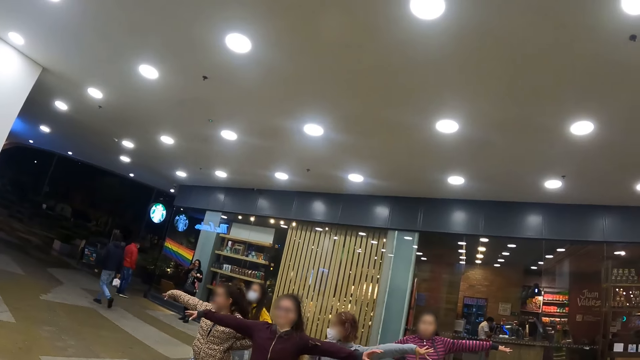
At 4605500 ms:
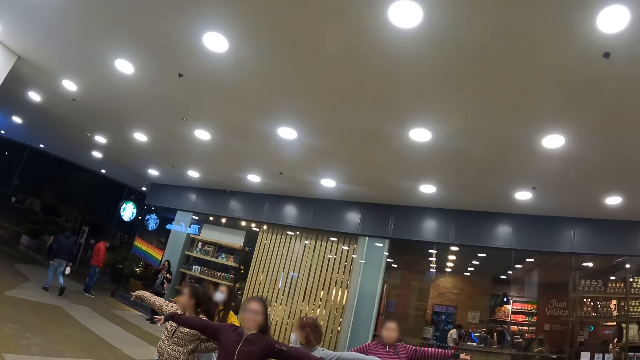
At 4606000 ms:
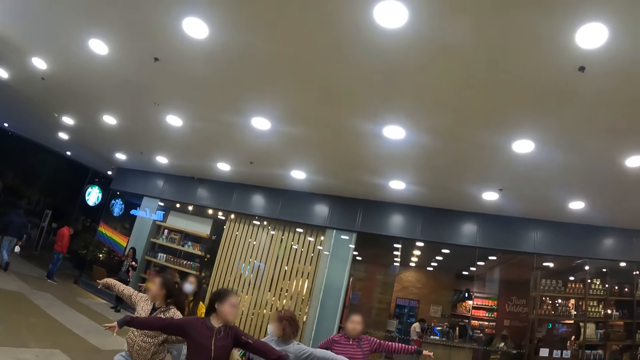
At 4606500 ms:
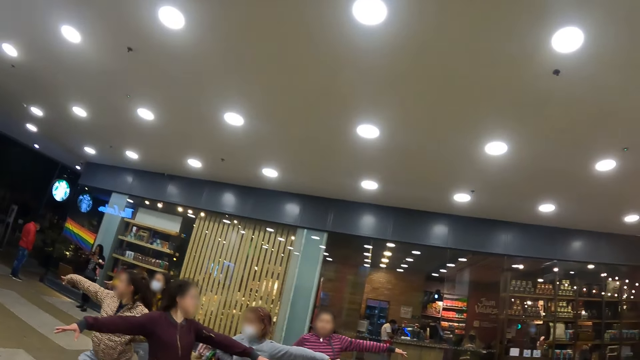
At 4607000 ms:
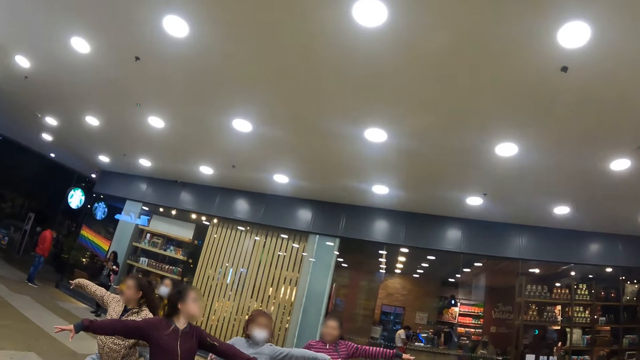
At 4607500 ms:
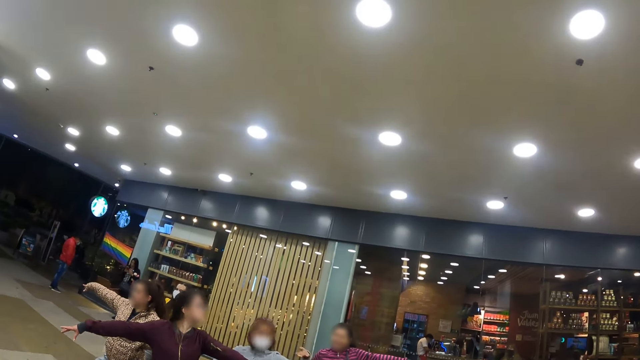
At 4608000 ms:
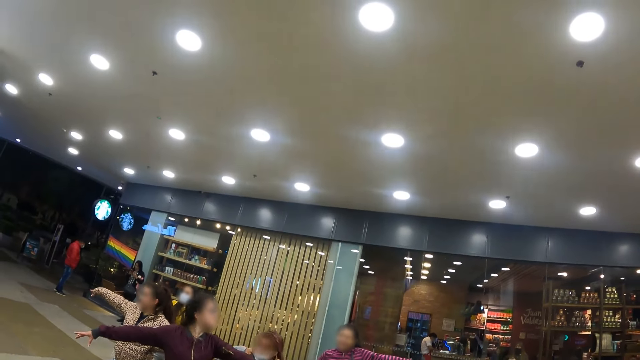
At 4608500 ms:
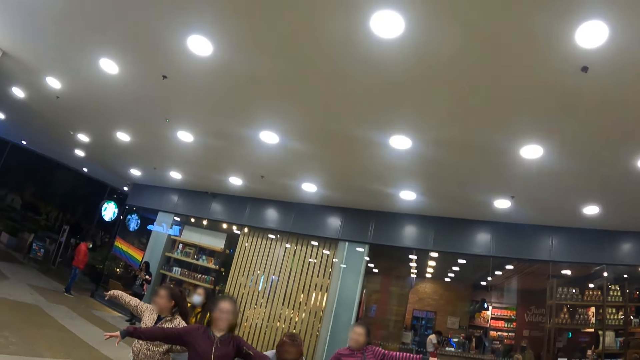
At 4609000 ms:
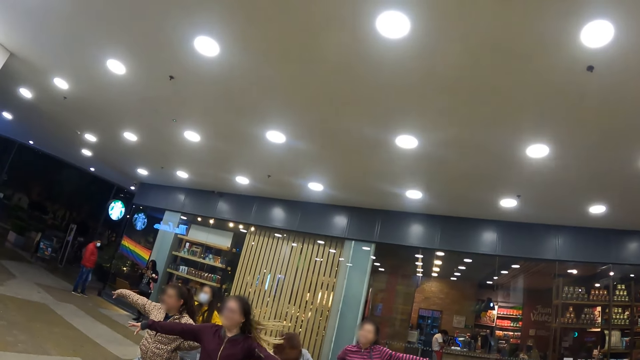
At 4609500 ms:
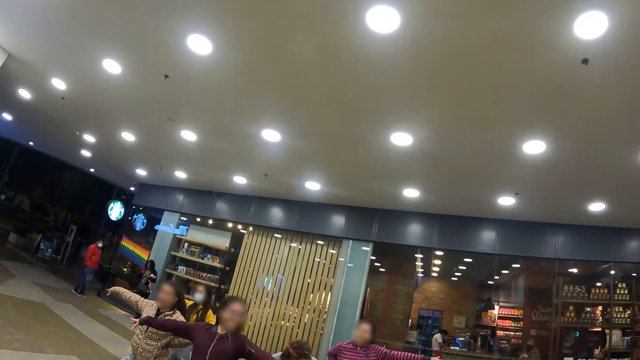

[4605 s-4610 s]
A woman stretches her hands.

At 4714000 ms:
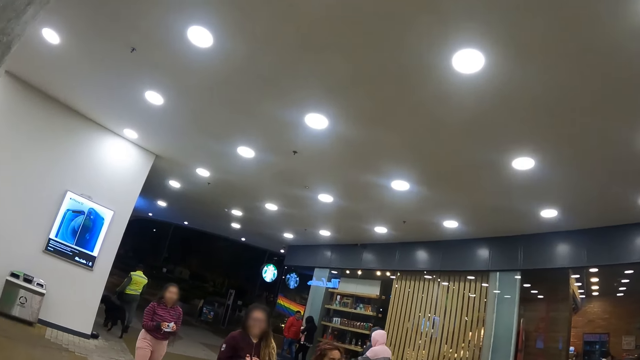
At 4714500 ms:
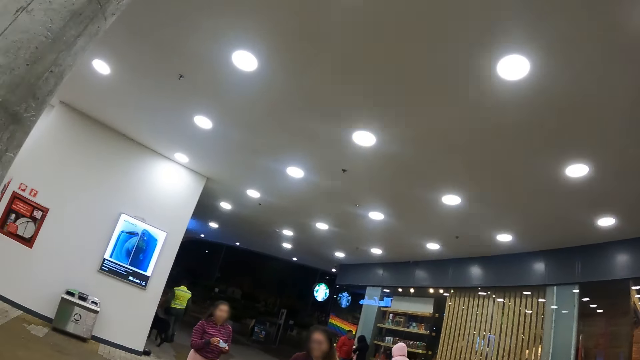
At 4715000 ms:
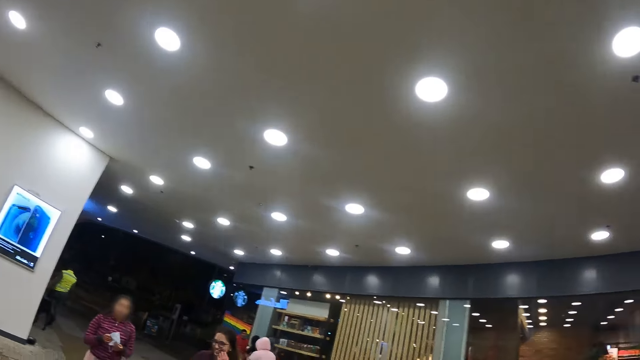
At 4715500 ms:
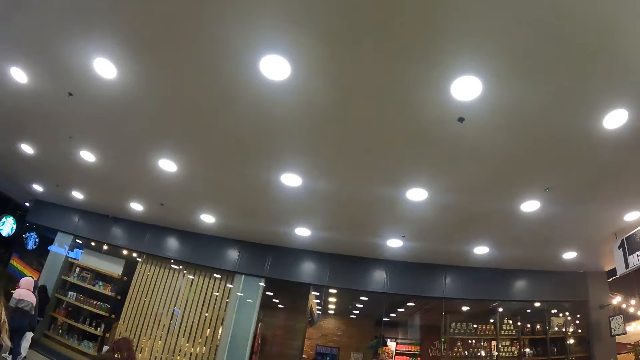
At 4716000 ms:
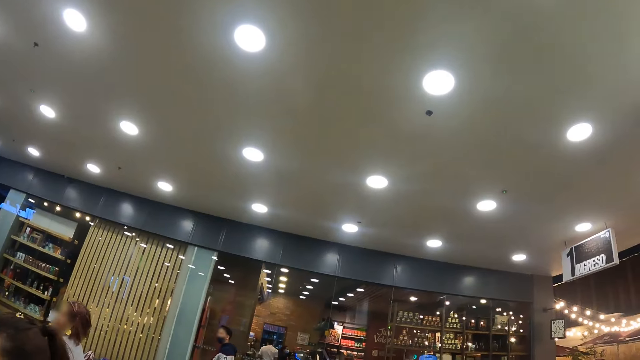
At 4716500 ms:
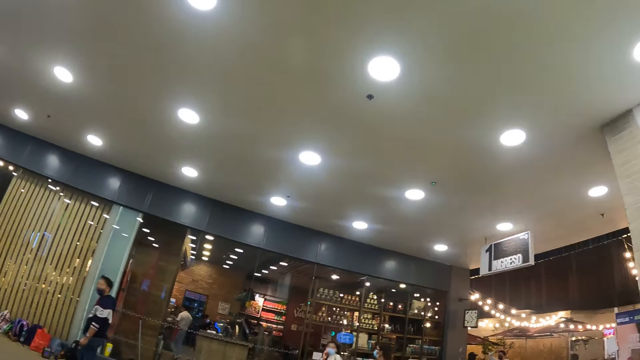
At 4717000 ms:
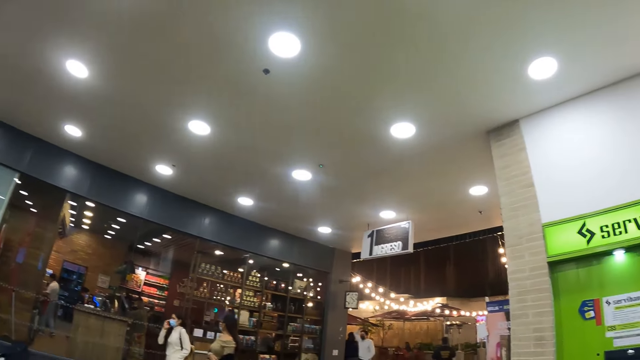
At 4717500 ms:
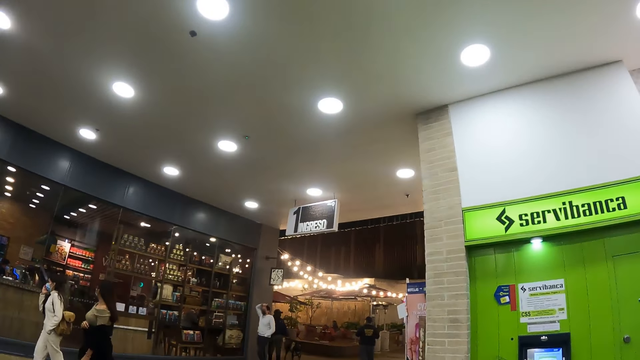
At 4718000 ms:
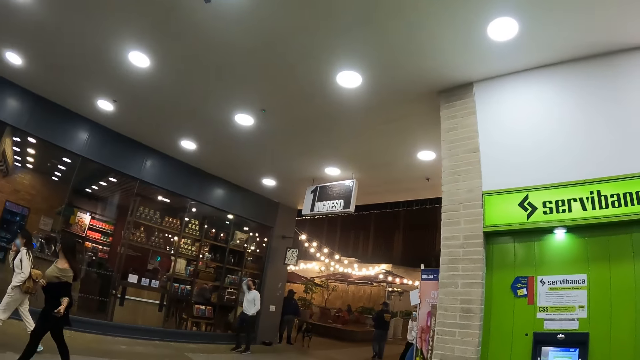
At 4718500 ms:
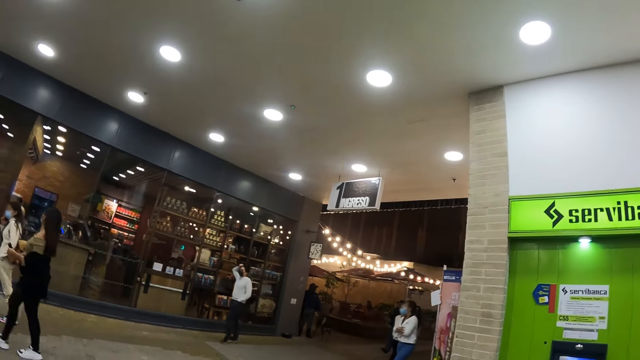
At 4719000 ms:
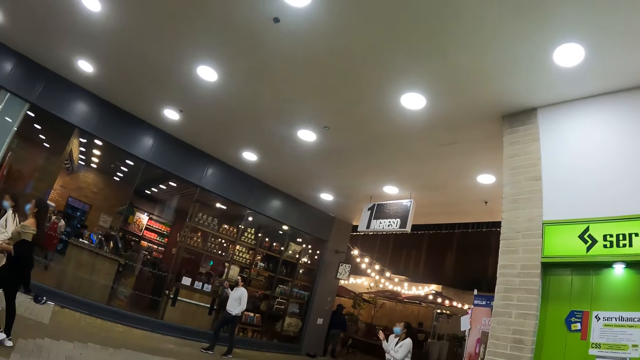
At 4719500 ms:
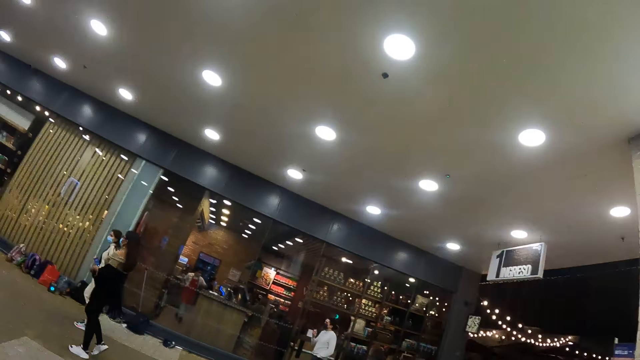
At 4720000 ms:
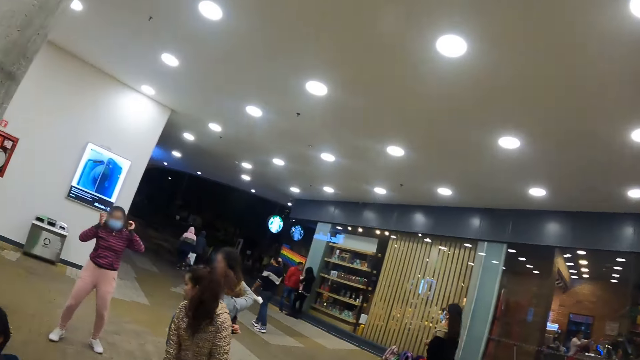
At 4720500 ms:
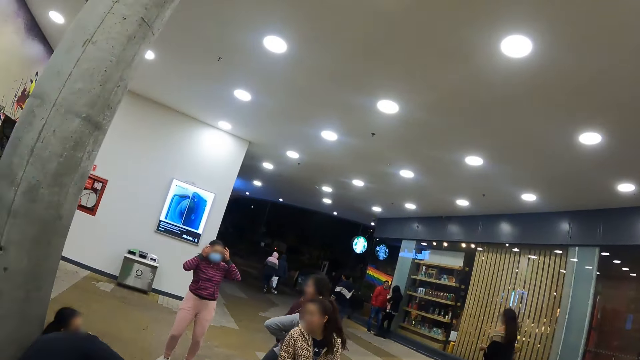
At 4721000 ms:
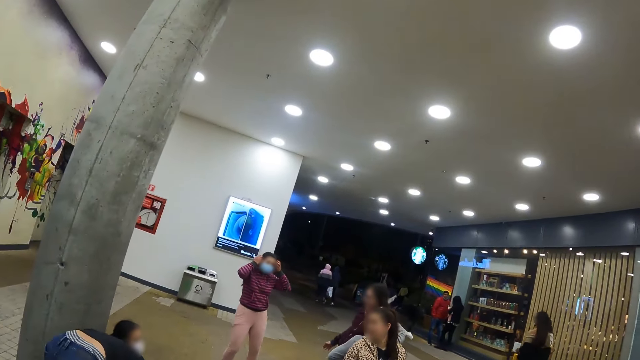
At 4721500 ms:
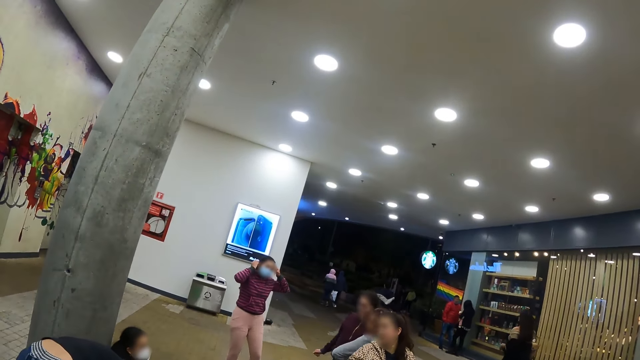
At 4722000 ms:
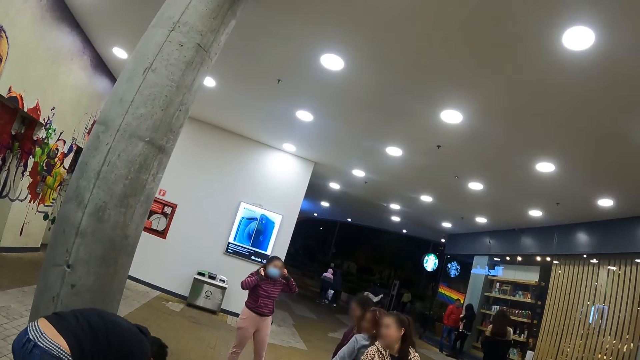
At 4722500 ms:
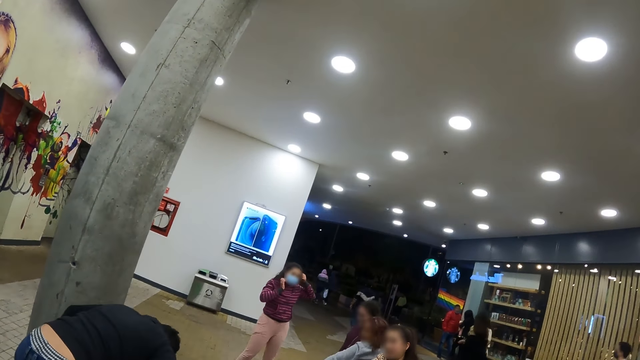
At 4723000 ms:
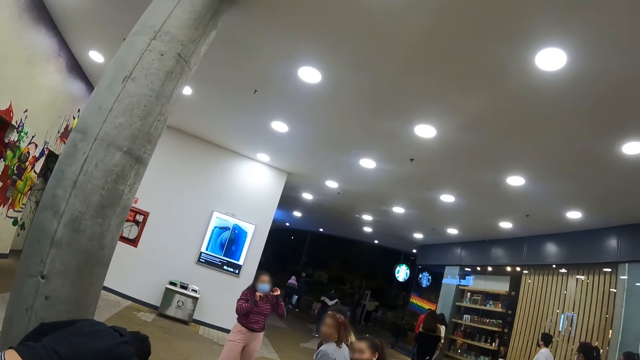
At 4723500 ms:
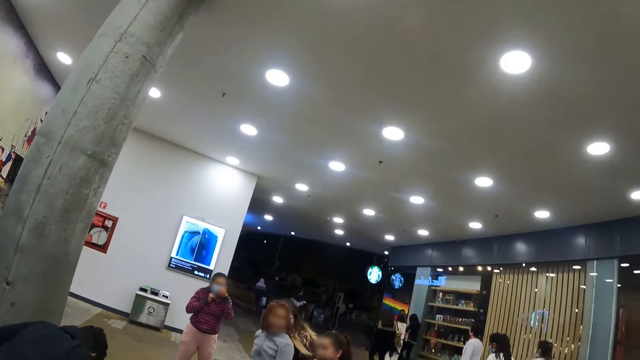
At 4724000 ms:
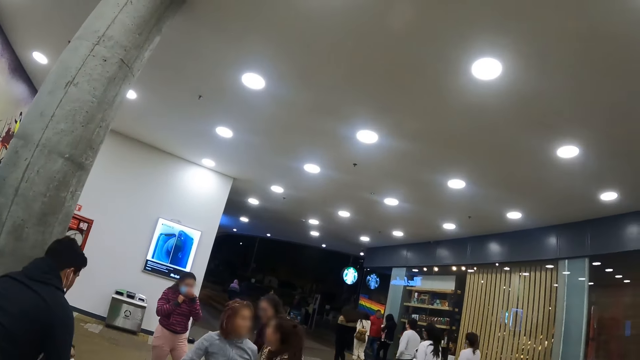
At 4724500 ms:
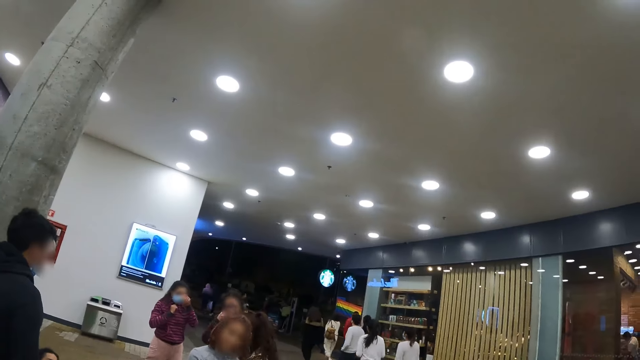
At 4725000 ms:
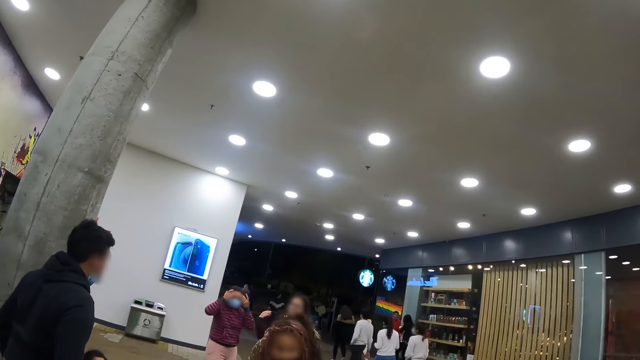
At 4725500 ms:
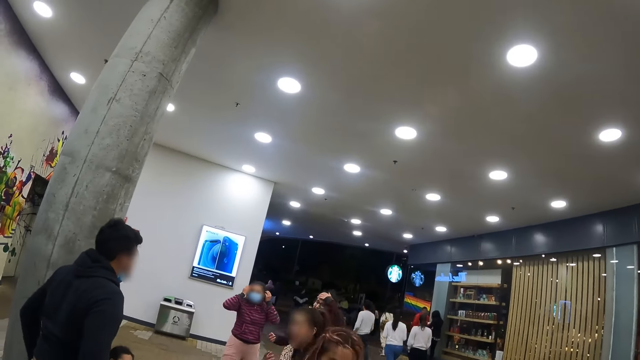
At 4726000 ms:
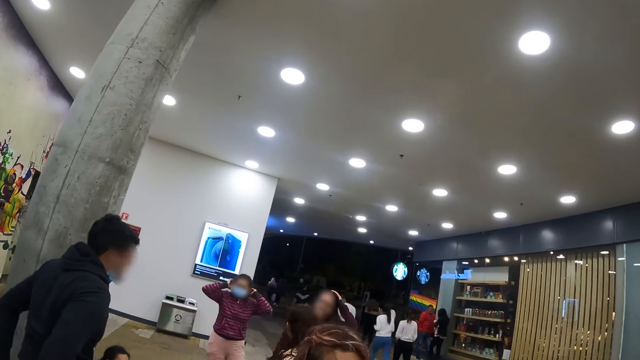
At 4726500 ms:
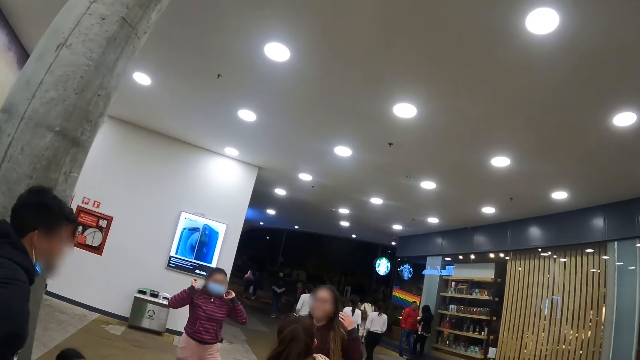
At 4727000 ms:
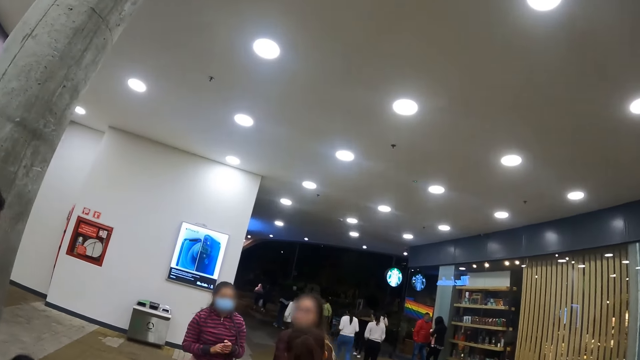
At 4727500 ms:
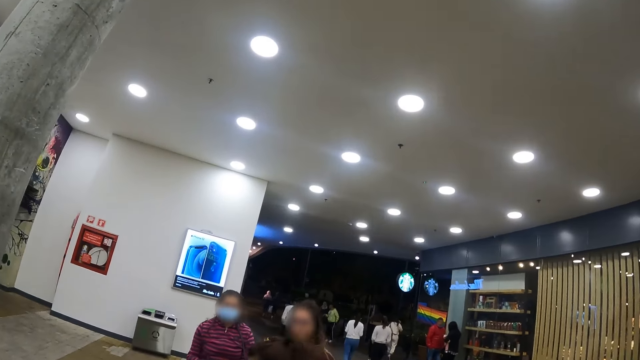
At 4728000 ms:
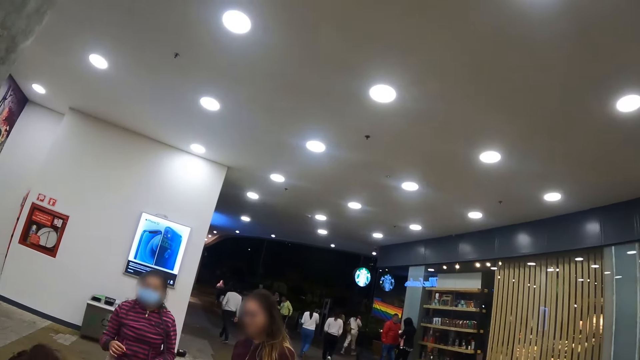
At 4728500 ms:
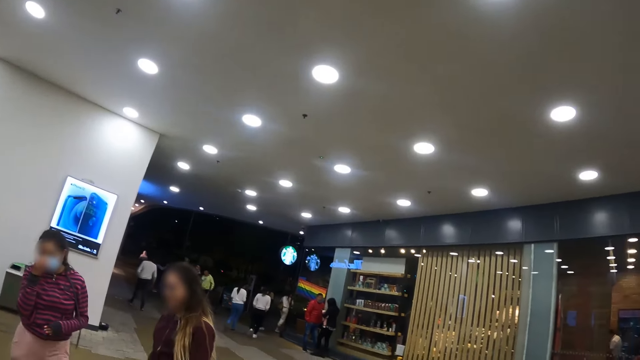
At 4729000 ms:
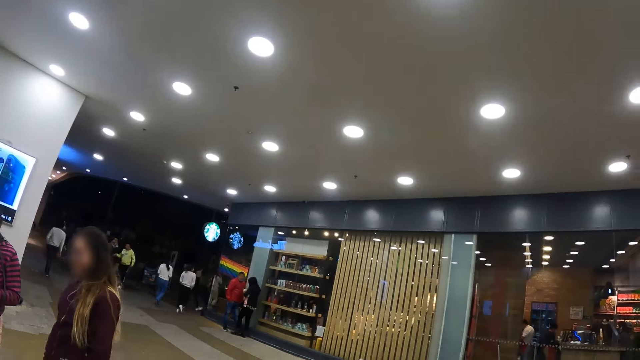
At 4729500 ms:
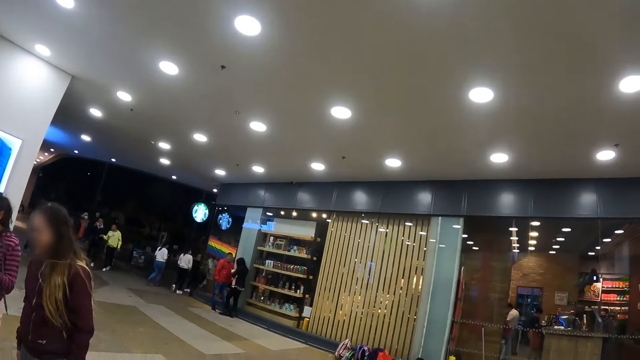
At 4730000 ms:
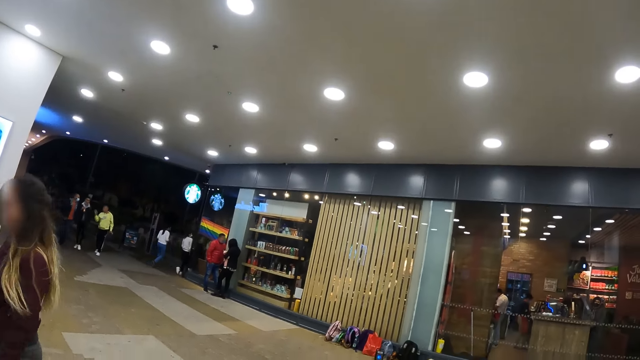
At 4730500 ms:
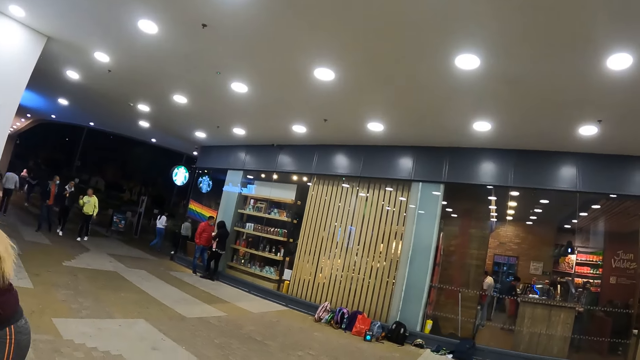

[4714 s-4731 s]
The camera wearer looks around. They look at a group of dancers.
